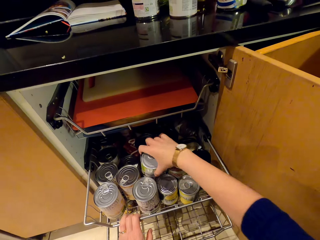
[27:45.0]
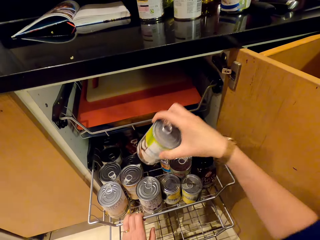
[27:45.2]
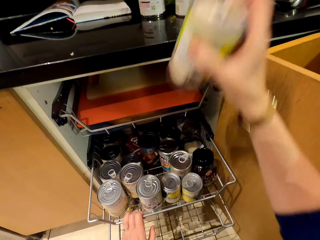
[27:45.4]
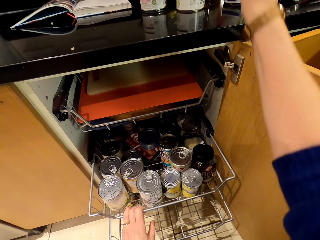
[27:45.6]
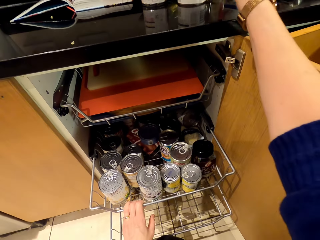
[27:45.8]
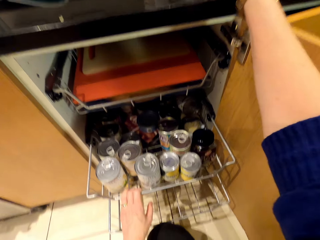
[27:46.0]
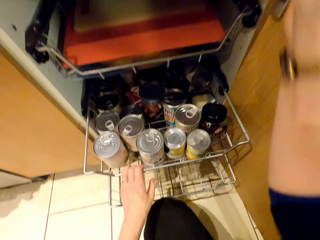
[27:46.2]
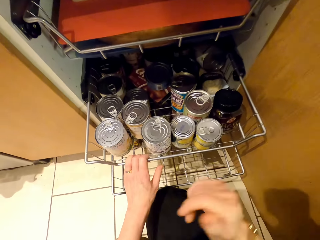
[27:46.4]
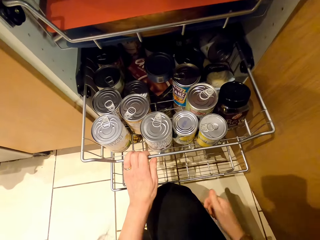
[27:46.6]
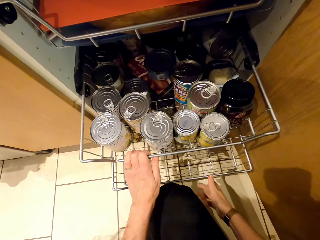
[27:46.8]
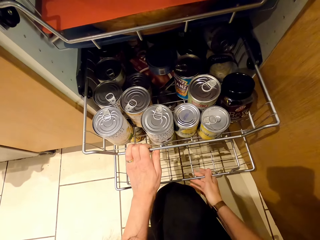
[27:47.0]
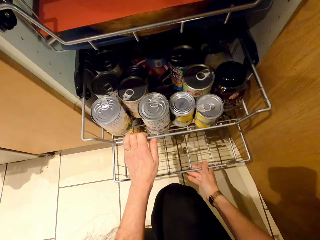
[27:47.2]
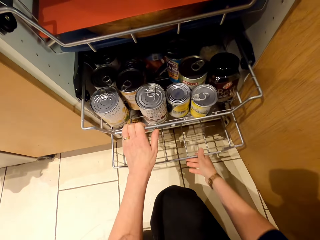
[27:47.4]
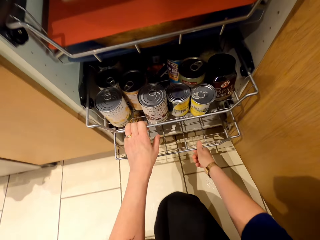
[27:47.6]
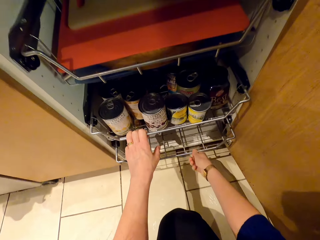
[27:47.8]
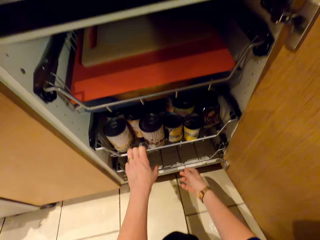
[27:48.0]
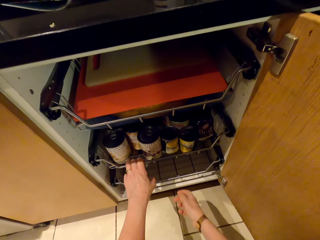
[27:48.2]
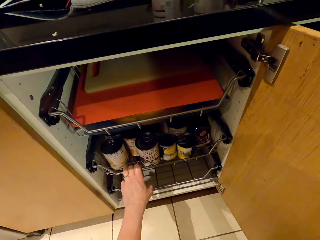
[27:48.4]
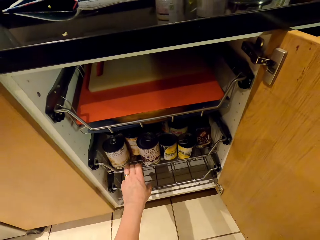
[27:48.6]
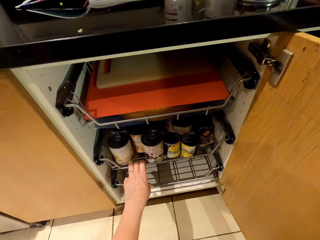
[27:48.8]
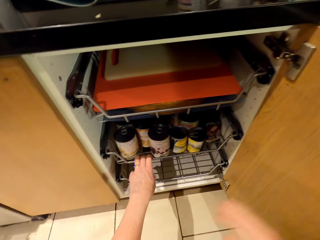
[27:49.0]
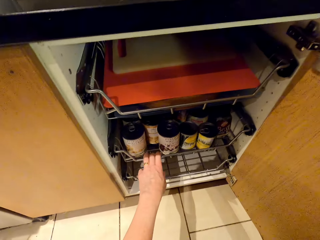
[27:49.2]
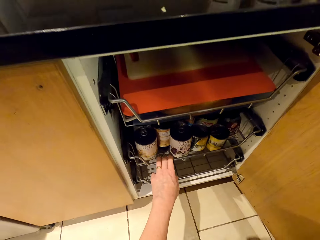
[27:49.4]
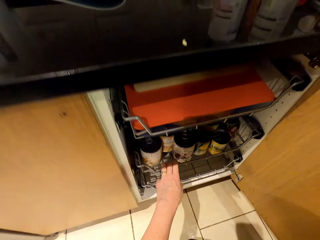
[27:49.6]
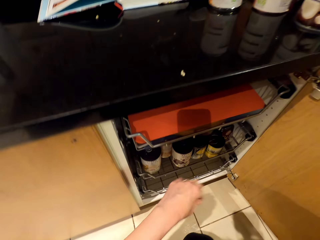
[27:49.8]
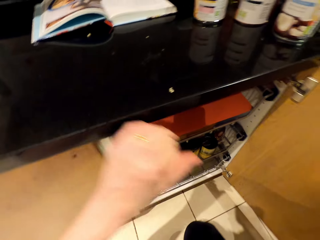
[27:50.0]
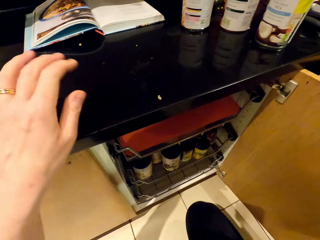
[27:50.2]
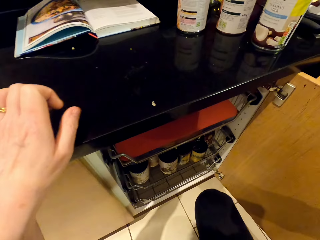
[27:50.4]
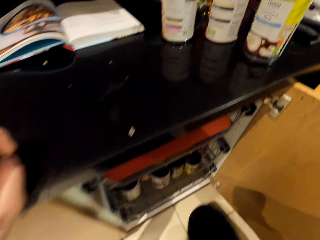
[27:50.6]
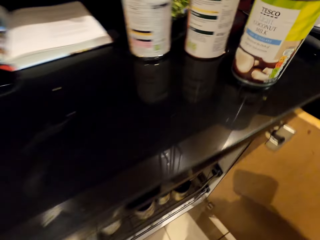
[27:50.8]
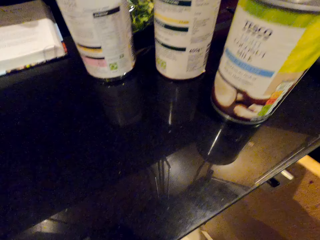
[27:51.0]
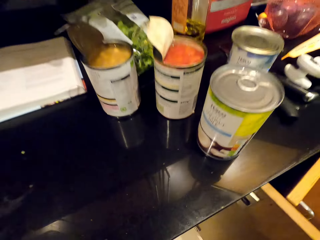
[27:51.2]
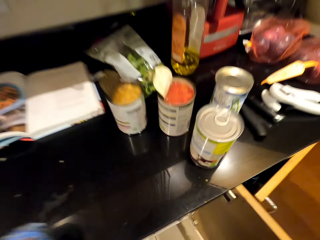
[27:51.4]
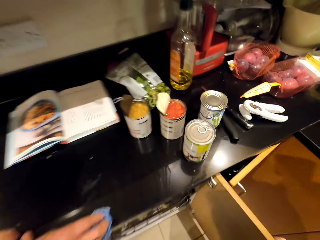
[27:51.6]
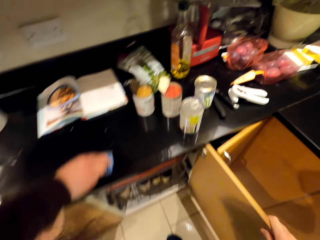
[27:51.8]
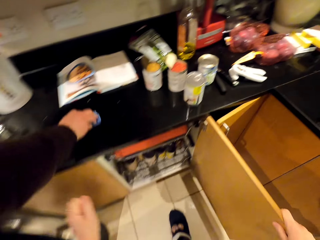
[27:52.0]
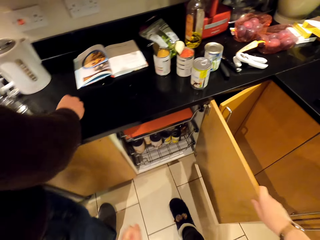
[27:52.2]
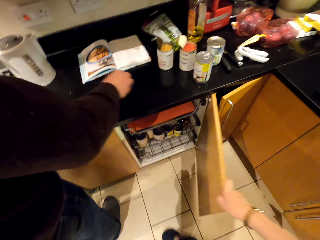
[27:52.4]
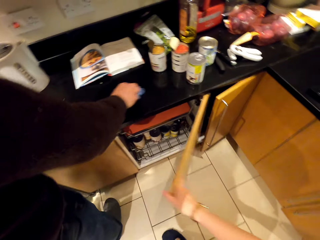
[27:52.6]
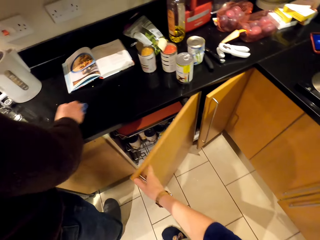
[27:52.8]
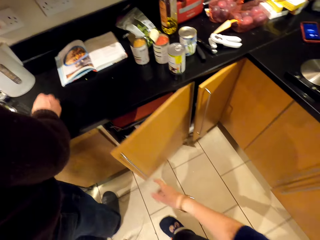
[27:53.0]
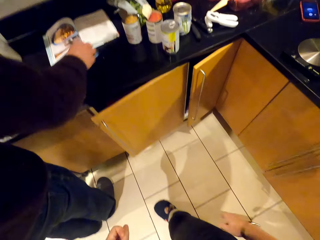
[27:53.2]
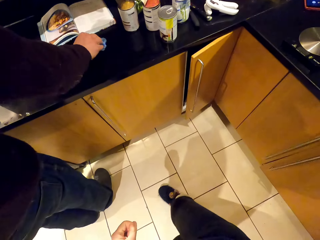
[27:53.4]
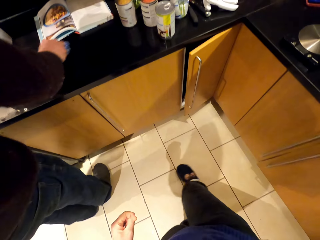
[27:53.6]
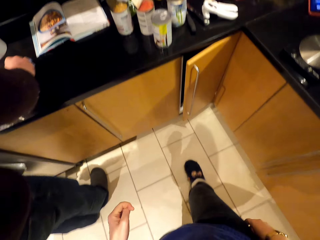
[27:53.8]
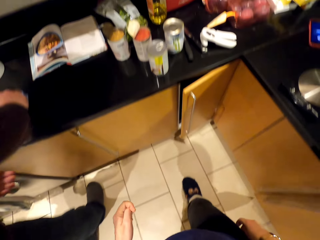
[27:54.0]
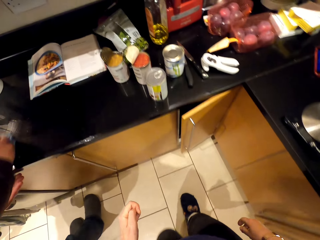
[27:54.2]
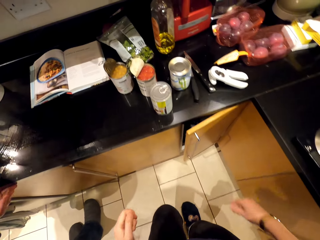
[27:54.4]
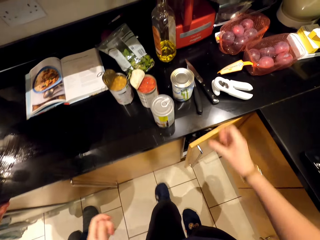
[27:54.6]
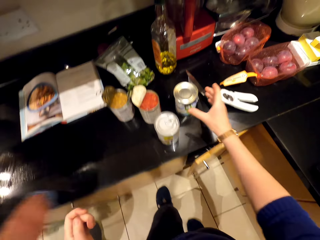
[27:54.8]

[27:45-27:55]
The camera wearer picks up a can. They put the can on the countertop. They close the drawer. They close the cabinet.

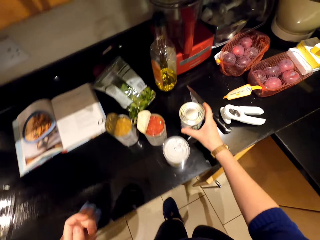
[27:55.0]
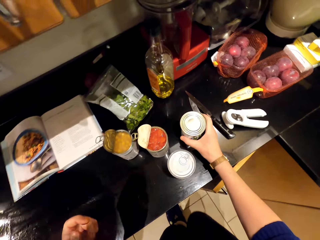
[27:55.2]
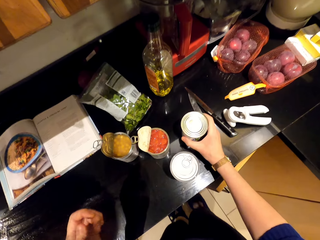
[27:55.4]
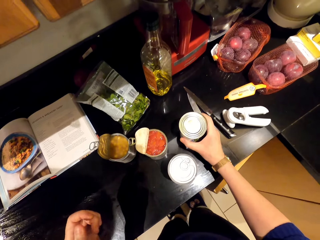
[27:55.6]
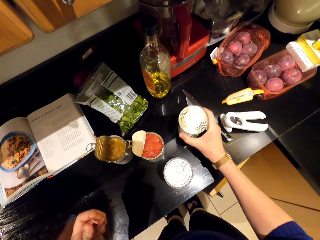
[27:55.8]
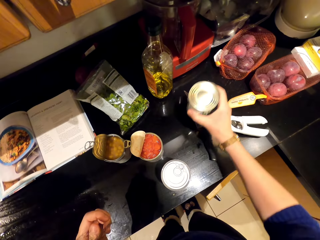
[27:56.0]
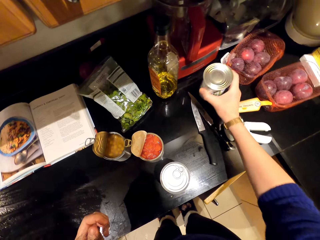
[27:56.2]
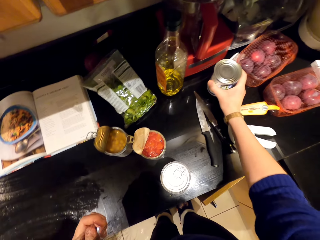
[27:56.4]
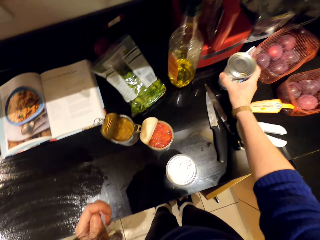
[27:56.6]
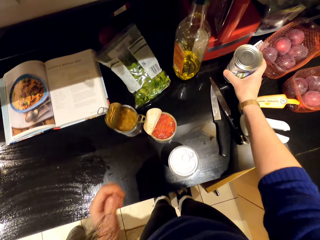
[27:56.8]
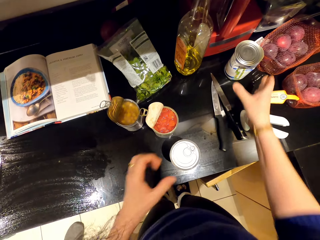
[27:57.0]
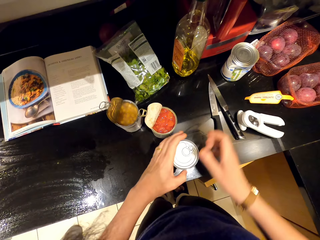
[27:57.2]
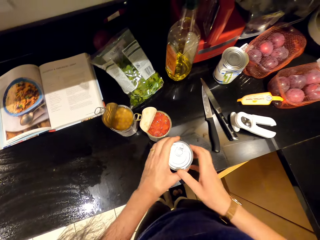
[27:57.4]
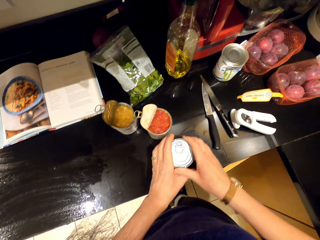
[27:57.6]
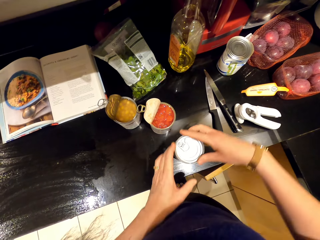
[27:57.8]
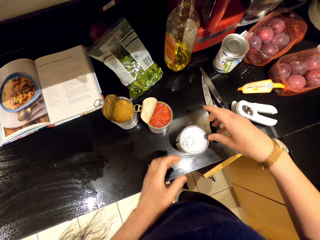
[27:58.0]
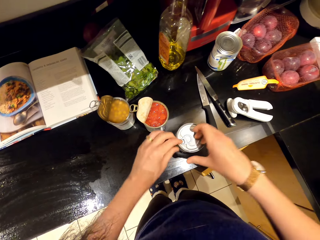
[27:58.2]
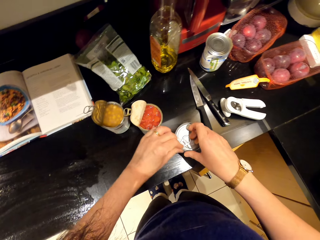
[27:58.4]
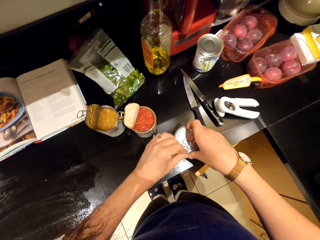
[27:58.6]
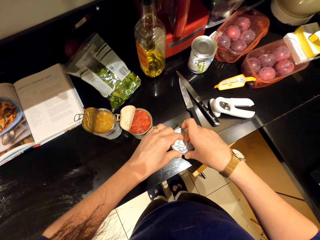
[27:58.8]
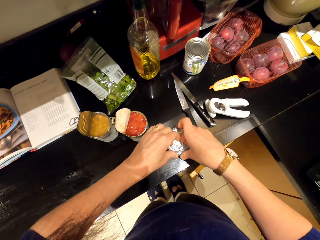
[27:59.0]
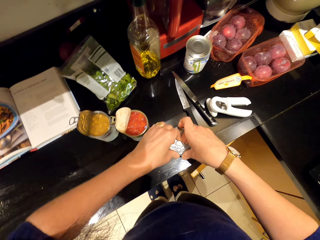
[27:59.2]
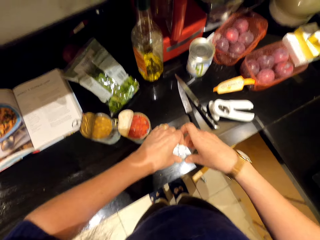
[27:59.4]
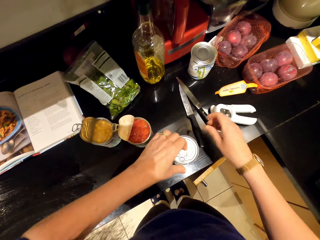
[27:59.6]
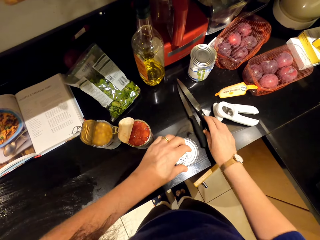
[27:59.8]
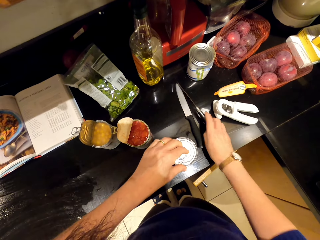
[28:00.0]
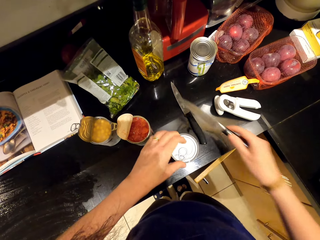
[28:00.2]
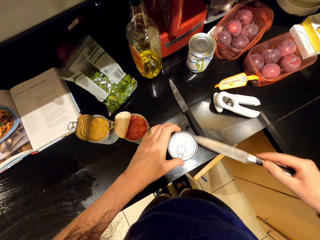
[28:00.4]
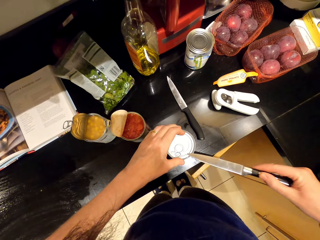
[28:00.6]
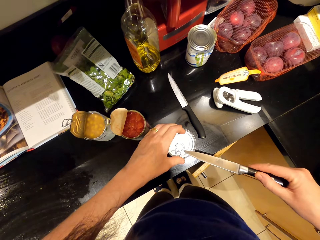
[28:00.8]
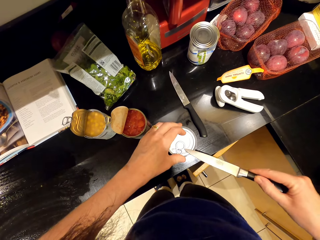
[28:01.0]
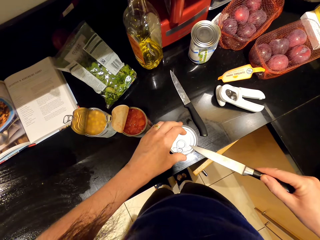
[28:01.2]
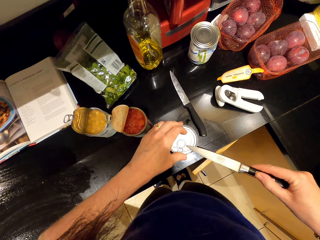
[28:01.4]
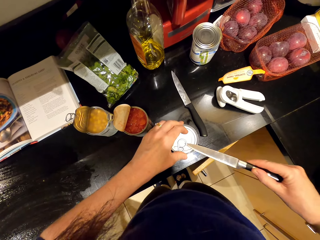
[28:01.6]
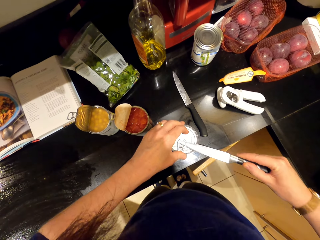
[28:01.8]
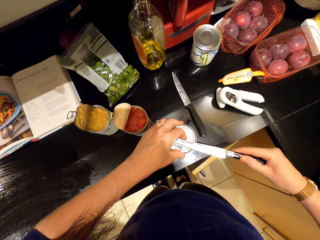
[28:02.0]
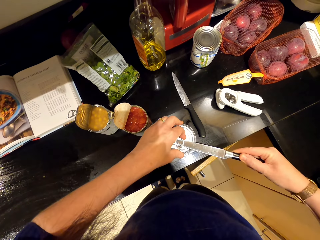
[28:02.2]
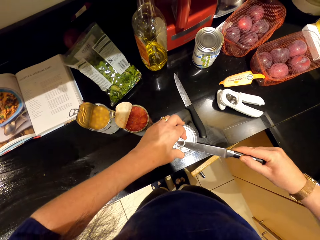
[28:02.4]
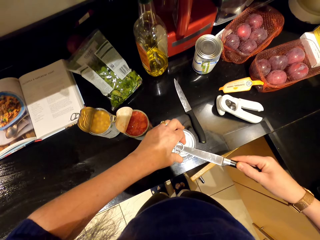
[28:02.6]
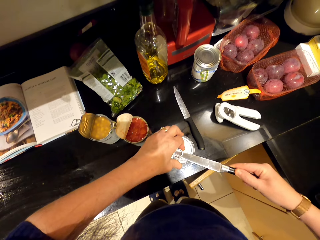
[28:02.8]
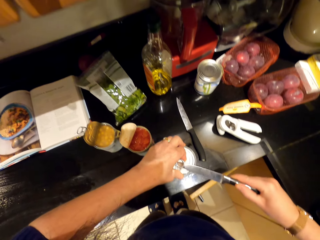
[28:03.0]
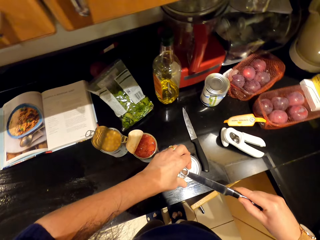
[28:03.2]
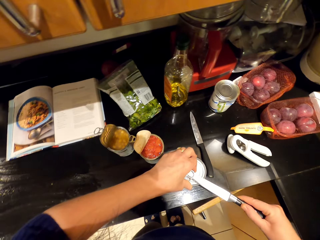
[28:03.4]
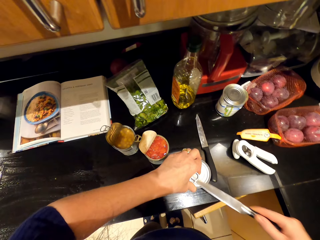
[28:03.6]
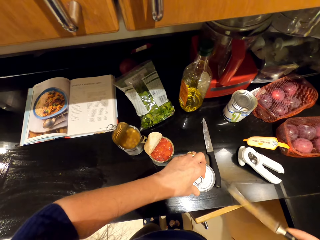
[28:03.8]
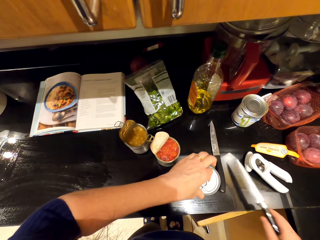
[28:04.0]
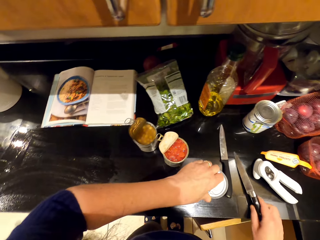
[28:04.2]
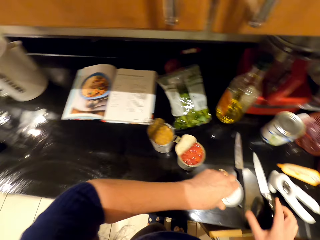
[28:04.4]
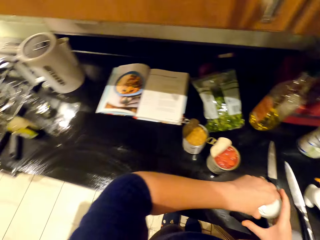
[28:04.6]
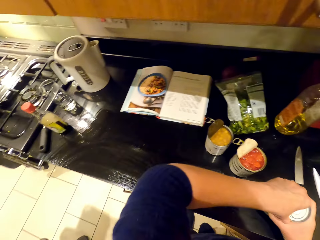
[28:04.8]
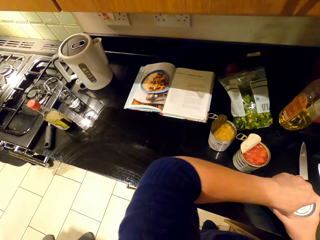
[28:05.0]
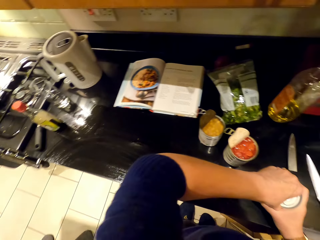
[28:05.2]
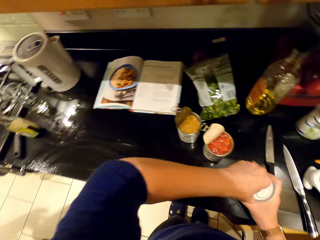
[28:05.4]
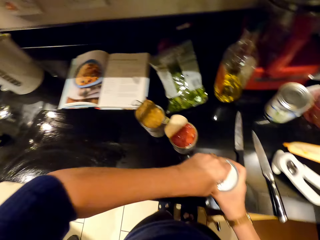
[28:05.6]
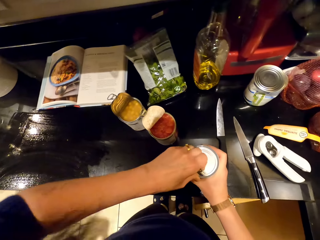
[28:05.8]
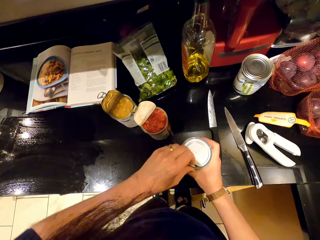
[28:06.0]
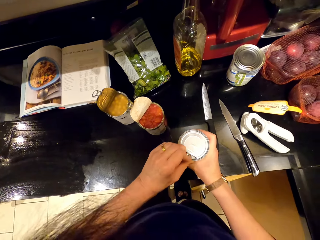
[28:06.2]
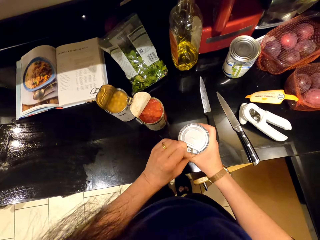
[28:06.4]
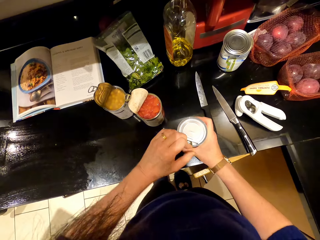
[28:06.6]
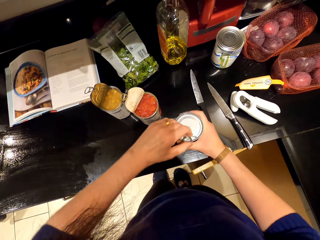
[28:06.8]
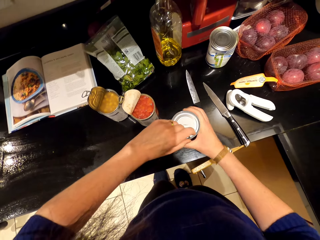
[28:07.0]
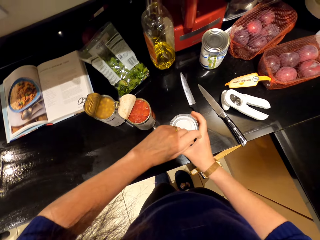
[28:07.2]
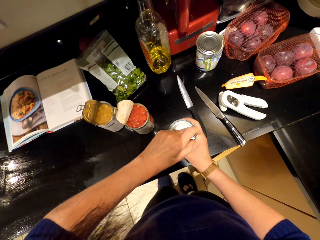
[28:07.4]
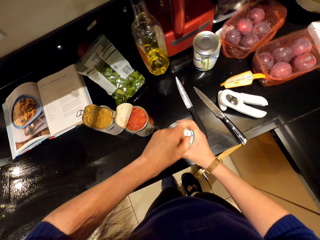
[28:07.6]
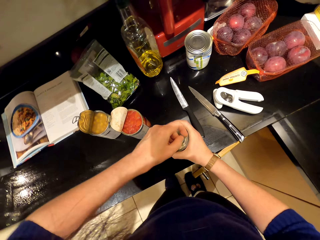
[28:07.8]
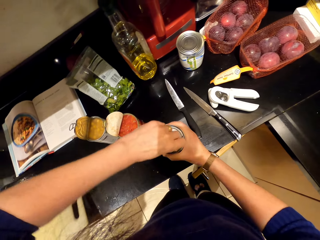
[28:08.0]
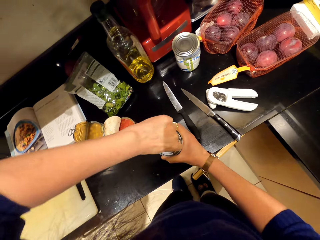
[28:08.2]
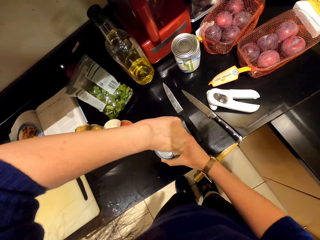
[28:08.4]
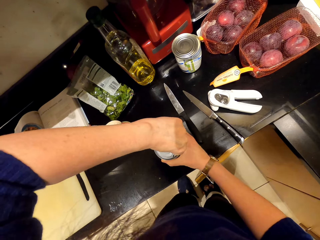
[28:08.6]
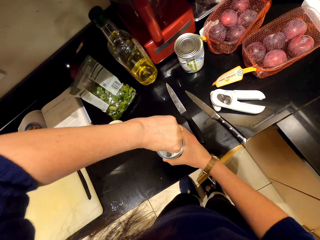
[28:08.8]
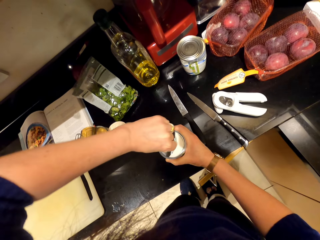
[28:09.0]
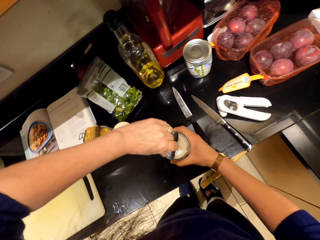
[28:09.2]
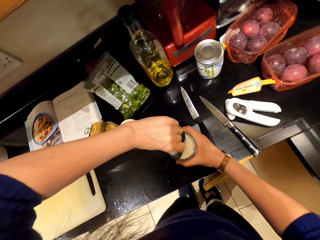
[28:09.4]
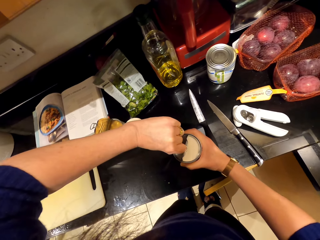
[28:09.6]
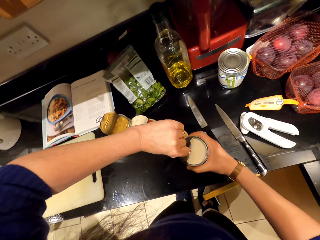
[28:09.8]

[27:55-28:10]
The camera wearer moves the can. They open the can. They pick up the knife. They pick up the can. They open the can with the knife. They put down the knife. They open the can.
